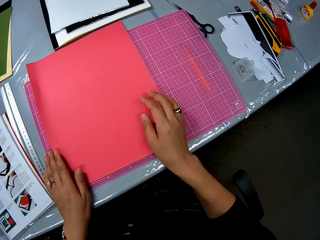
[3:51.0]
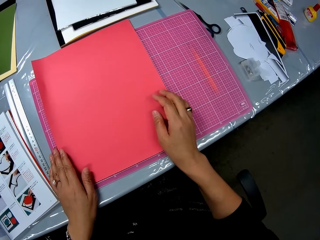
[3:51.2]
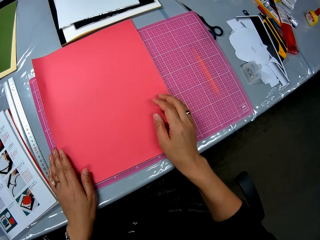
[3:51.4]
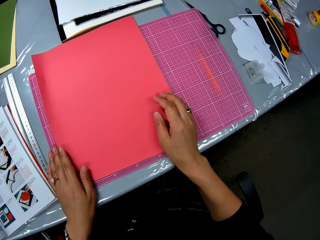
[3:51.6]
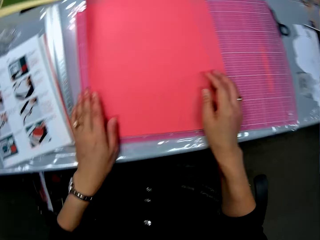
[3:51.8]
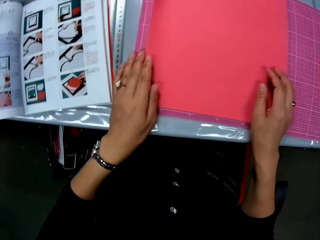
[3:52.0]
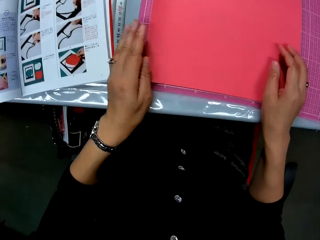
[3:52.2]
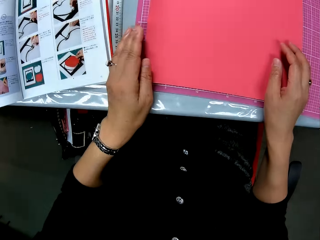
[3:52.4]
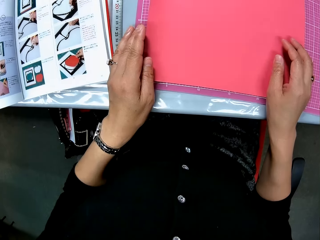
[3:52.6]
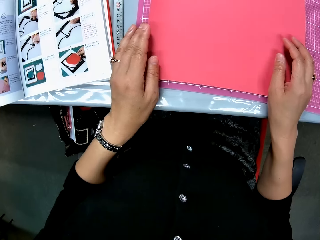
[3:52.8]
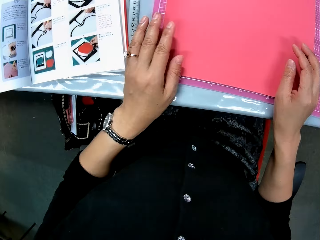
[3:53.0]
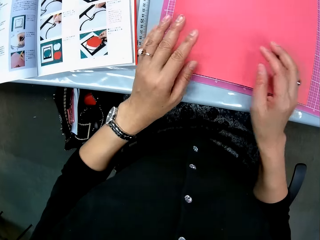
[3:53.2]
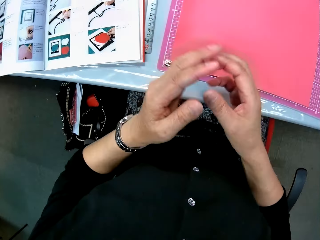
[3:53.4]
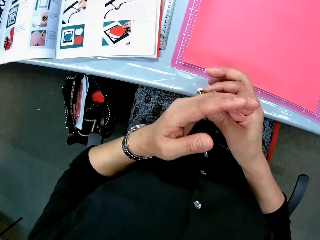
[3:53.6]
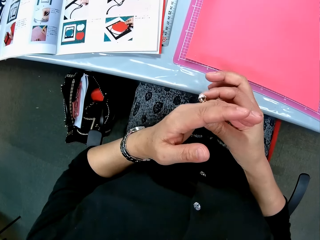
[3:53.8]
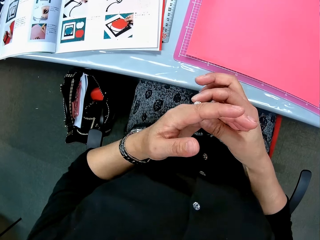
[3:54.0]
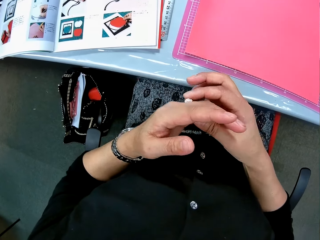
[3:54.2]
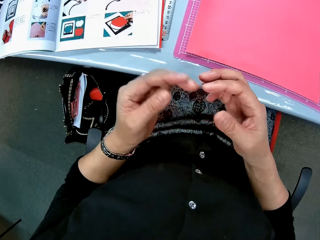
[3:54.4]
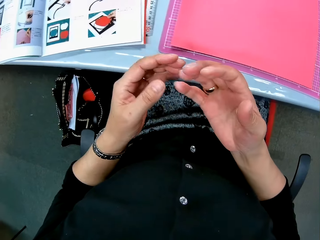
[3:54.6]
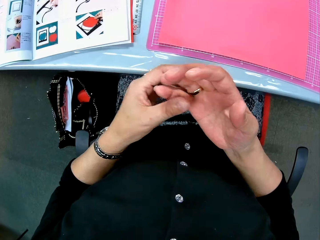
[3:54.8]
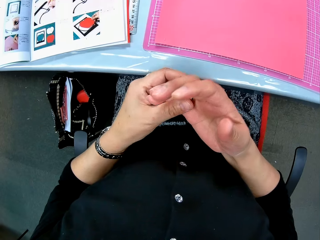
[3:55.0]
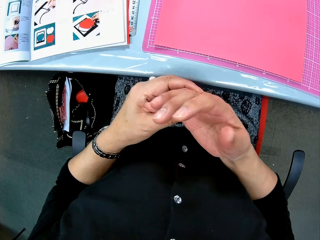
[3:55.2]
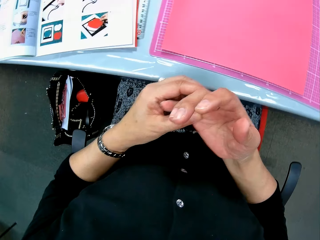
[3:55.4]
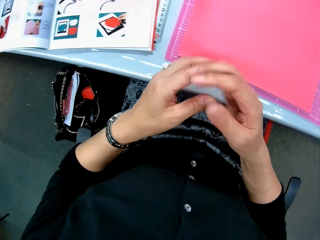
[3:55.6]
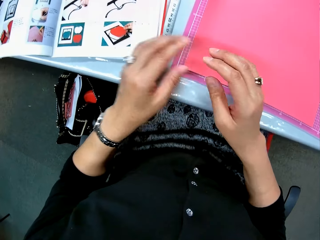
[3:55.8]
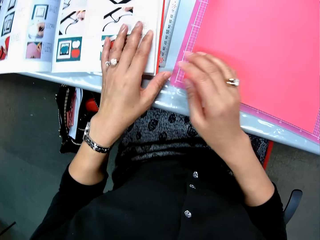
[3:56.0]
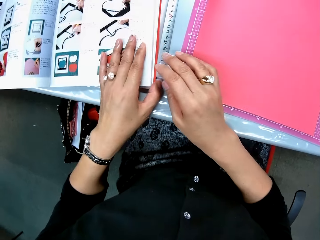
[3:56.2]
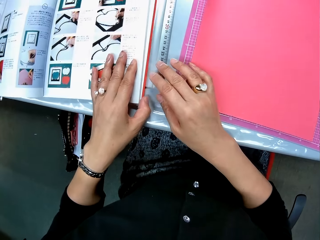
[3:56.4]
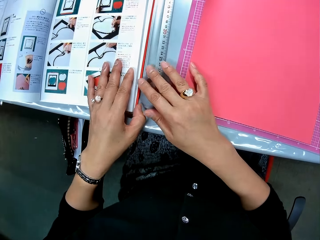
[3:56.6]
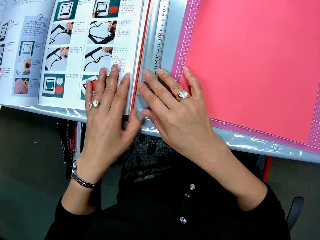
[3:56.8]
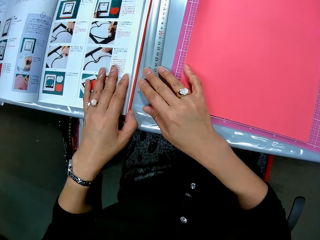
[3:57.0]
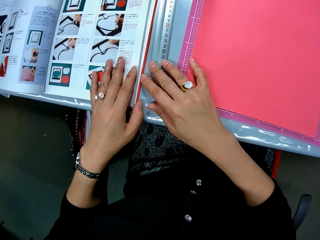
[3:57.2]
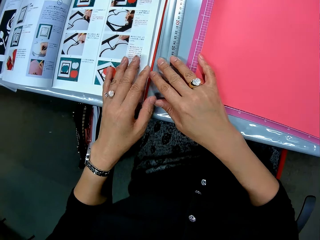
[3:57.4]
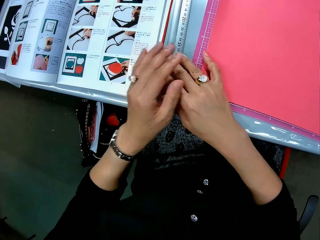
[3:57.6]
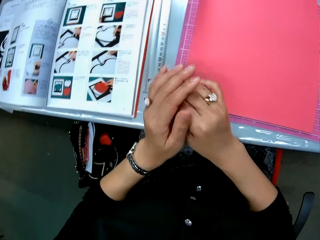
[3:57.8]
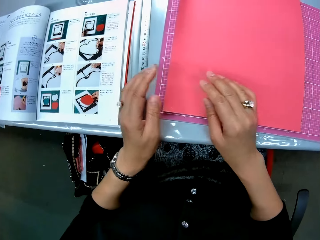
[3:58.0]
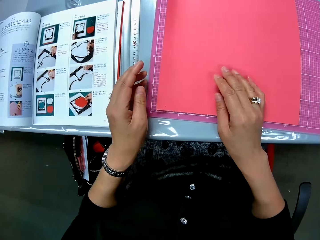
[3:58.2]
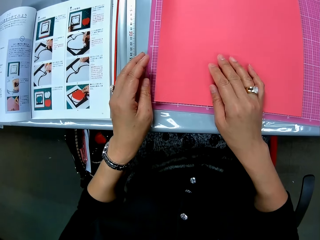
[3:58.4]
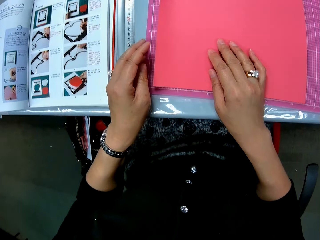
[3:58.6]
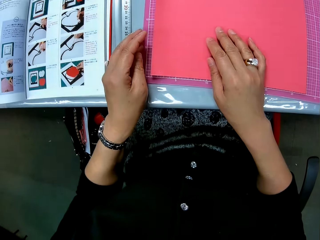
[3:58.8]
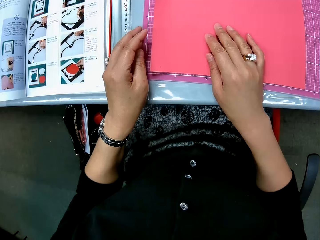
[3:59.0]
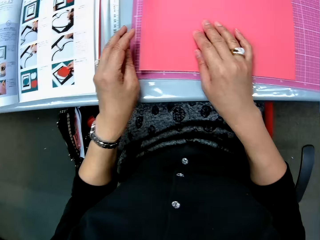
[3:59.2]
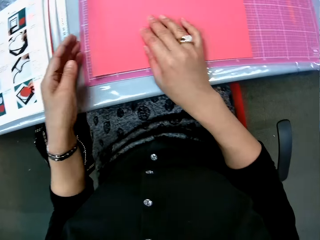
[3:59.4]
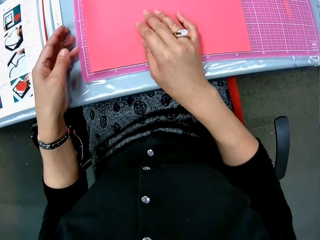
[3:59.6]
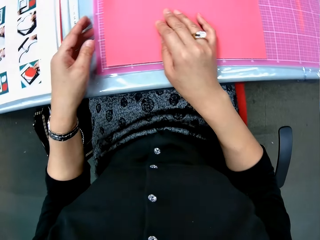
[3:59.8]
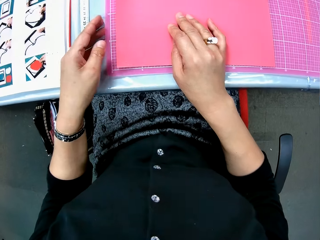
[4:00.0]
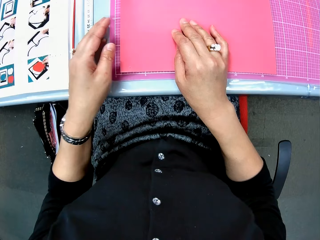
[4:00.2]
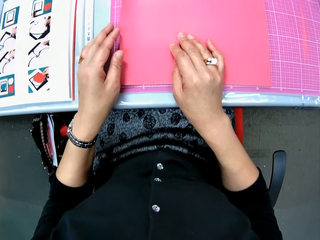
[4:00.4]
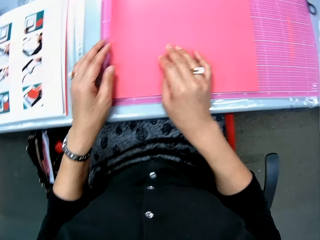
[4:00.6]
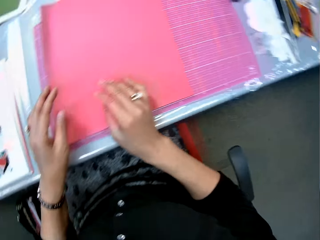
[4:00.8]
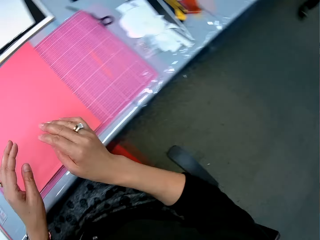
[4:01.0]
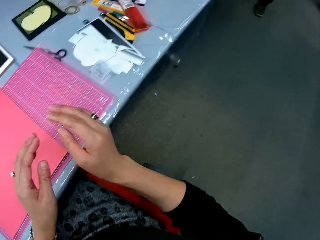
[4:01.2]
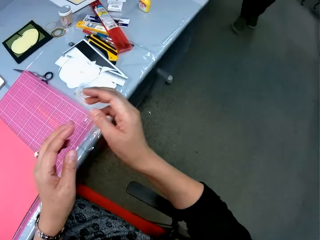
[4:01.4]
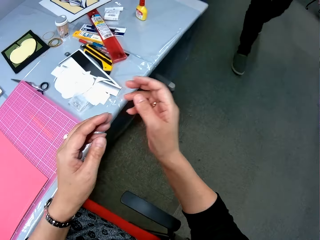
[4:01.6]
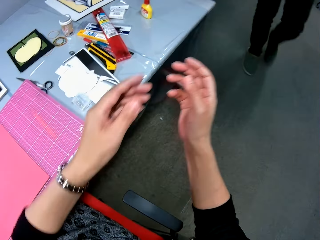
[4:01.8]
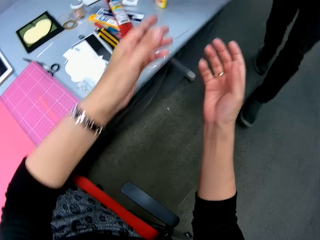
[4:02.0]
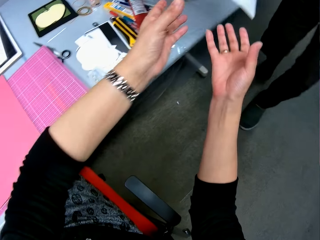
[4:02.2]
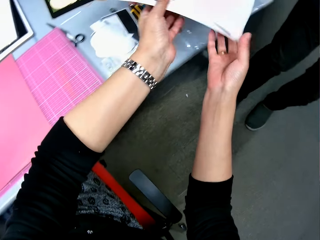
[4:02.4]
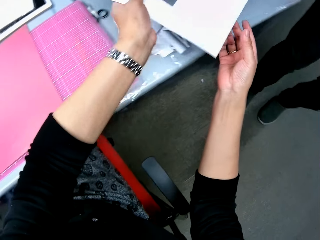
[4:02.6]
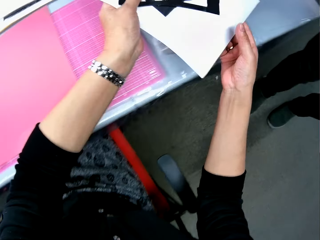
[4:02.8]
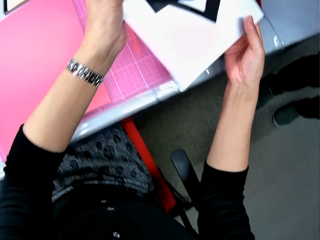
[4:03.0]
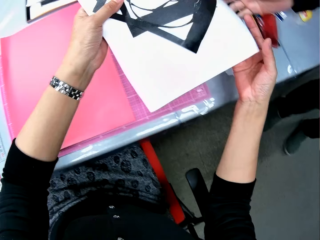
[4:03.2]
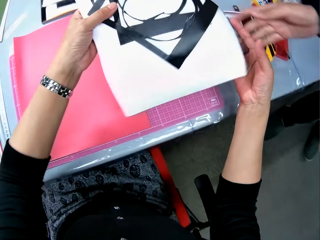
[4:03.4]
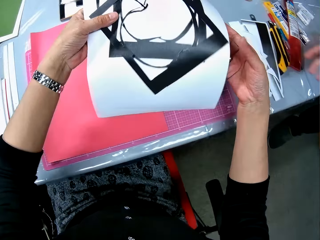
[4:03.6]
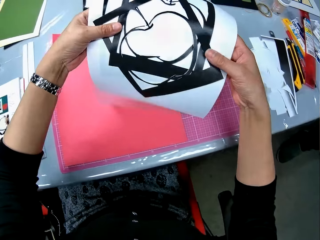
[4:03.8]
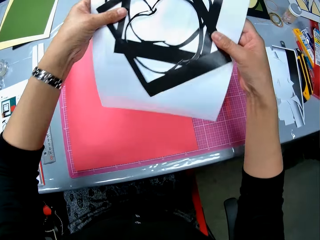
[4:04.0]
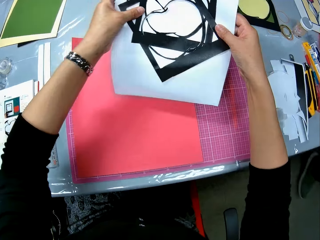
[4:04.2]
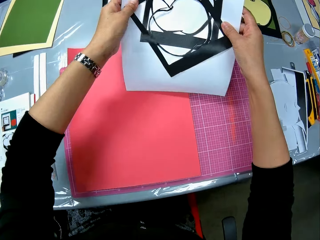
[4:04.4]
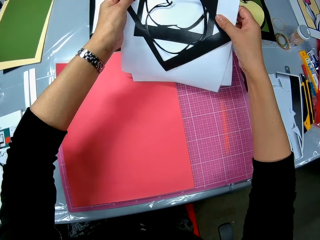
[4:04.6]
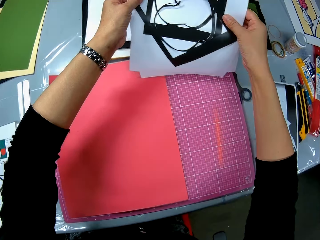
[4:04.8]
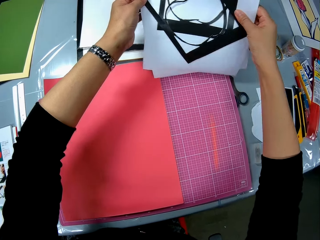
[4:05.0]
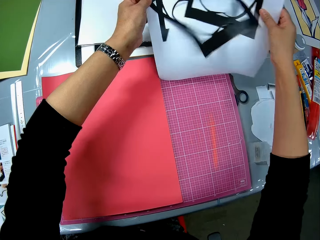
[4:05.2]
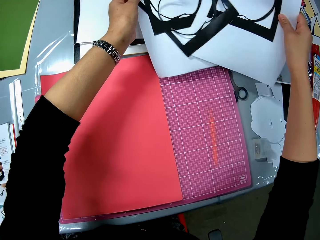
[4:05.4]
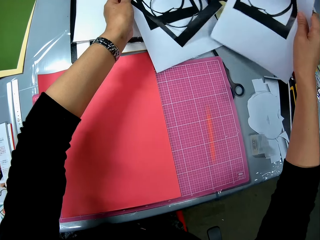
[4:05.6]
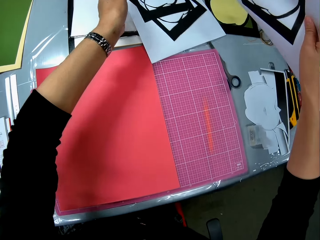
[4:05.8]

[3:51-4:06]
The camera wearer checks the drawings in the book. She adjusts the ring on her left ring finger. She adjusts a ring on her right ring finger. She moves the book further to the left. She touches a cutting mat. She looks at the red card board, places her hands on the red card board. She adjusts the cutting mat with her left hand. She looks at a man on the right side of the work area. She stretches her hands toward the man. The man walks toward the camera wearer. The man gives the camera wearer cutting mats. The camera wearer collects paper crafts from the man. She places some of the paper crafts on the table.

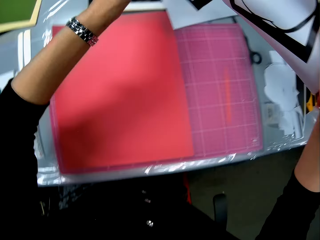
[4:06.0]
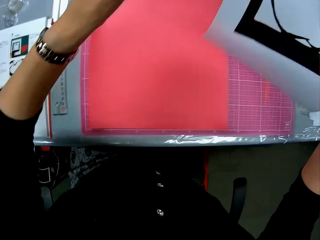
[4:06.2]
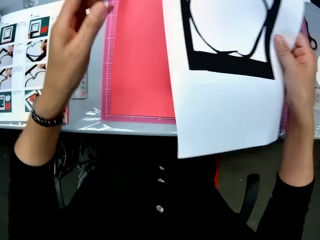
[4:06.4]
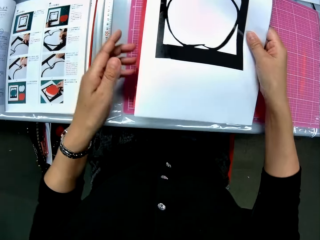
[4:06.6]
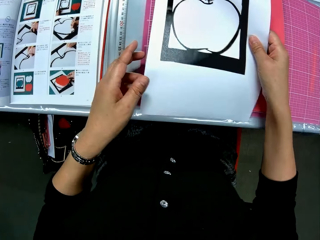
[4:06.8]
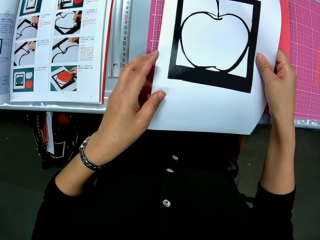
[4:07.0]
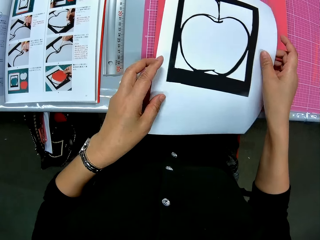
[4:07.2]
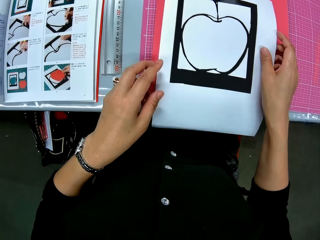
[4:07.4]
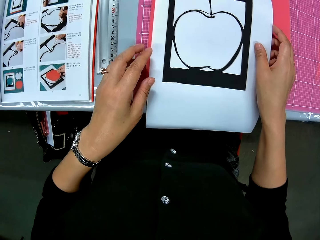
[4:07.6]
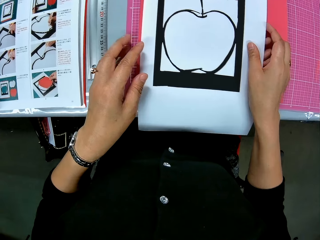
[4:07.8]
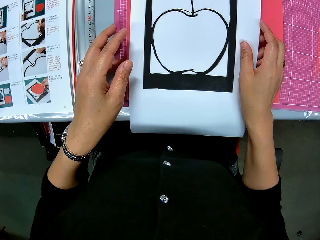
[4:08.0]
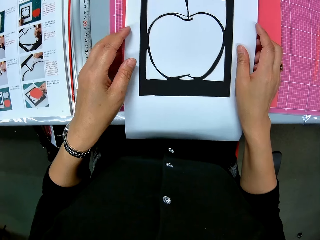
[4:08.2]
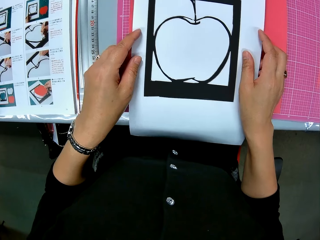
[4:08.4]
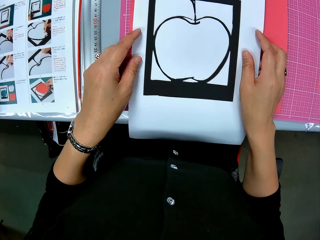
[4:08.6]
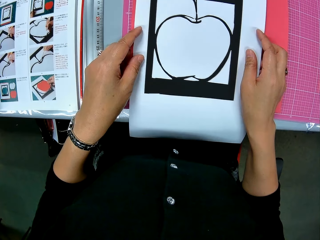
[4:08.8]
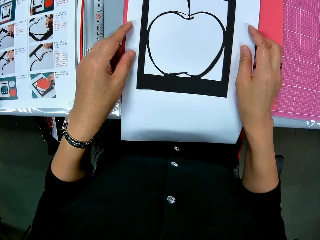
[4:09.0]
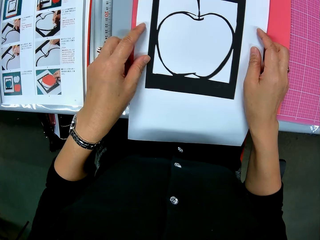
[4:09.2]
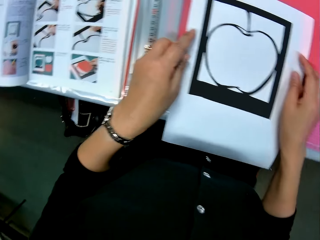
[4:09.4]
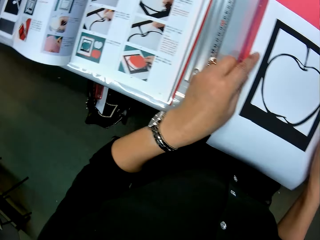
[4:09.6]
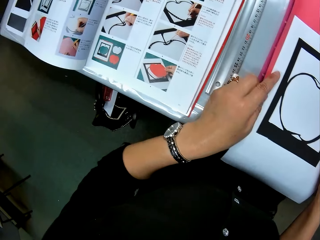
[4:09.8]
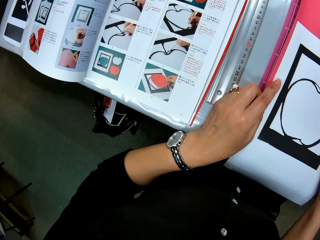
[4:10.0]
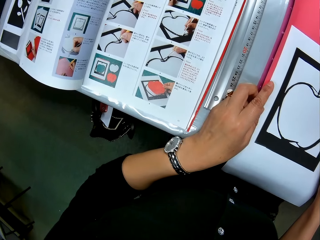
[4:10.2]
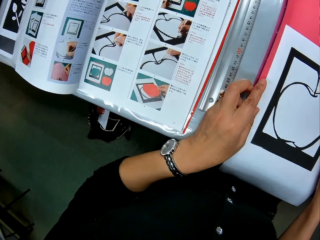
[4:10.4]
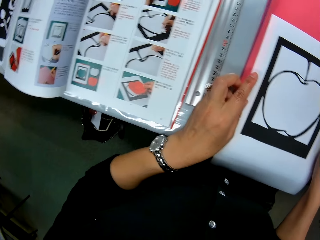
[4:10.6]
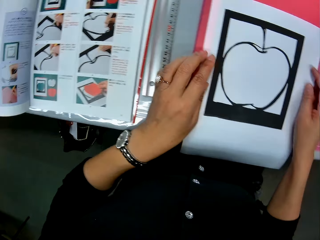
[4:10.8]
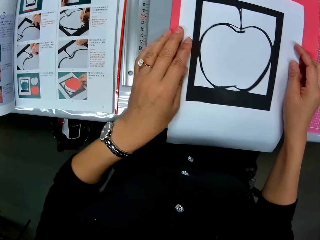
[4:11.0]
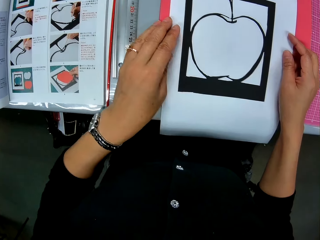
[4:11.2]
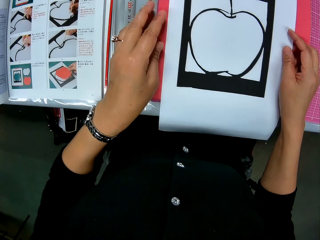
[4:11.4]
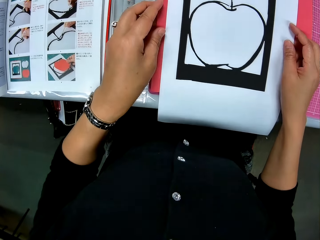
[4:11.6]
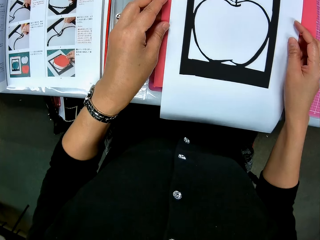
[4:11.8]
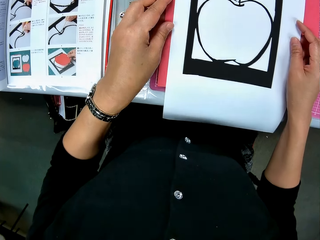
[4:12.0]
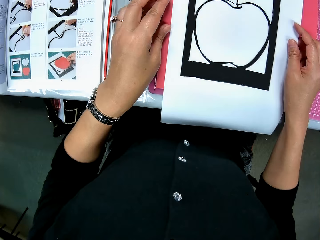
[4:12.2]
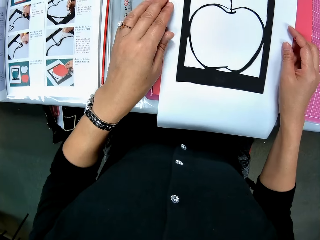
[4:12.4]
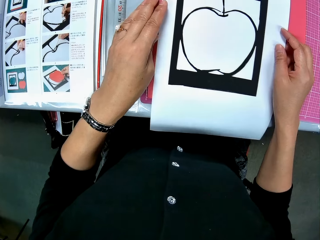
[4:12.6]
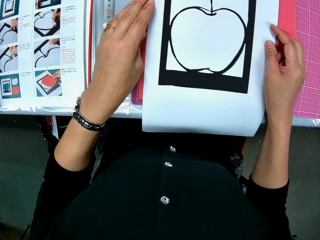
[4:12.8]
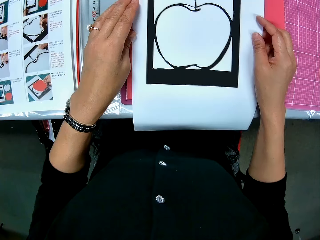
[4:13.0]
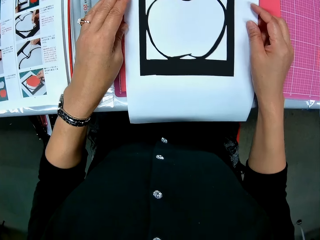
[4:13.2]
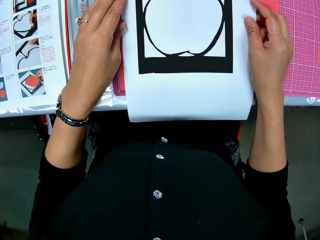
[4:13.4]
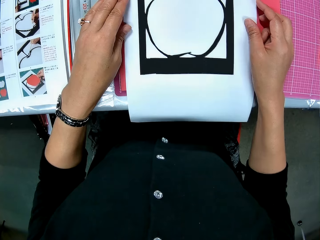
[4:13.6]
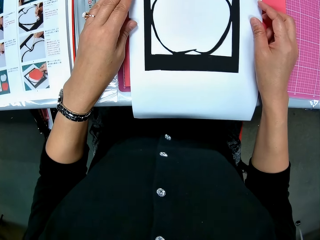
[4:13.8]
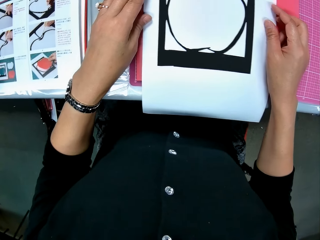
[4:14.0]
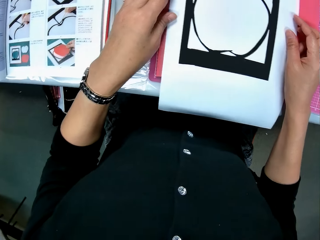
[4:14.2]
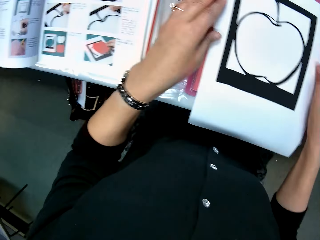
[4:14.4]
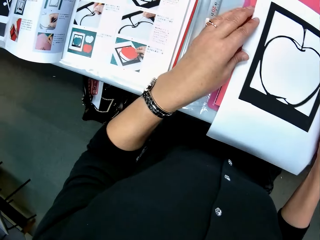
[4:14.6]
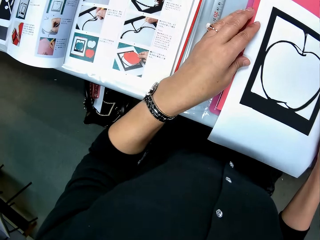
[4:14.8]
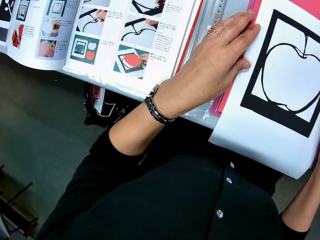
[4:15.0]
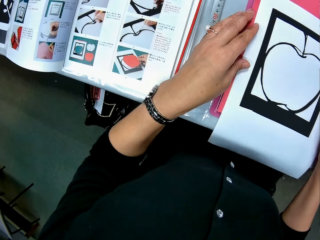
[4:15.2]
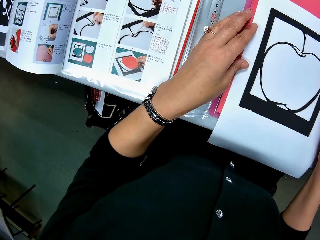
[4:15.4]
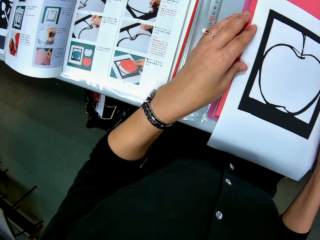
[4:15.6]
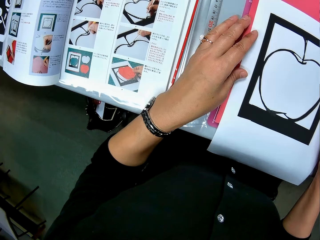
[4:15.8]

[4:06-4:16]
The camera wearer places the cutting mat on the table. She sets the last paper craft on the red card board. She checks the drawings in the book. She looks at the last paper craft on the red card board. She adjusts the last paper craft on the red card board. She examines the last paper craft on the red card board. She checks the drawings in the book.
